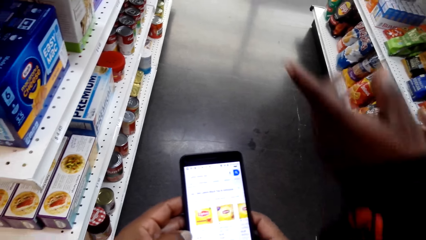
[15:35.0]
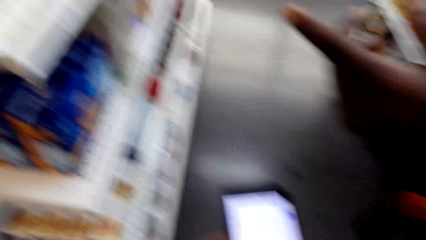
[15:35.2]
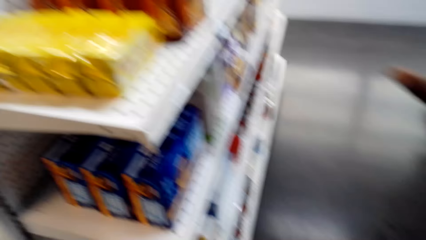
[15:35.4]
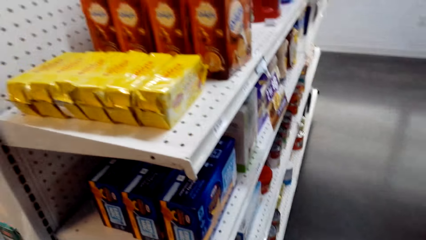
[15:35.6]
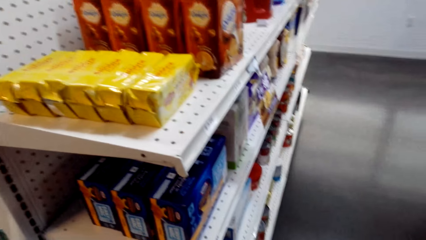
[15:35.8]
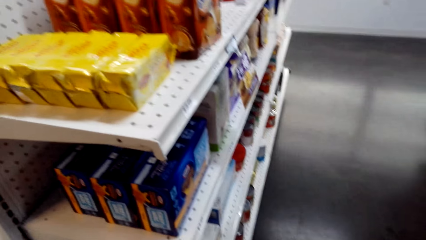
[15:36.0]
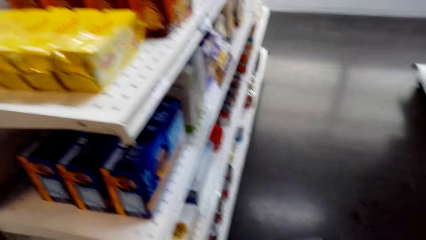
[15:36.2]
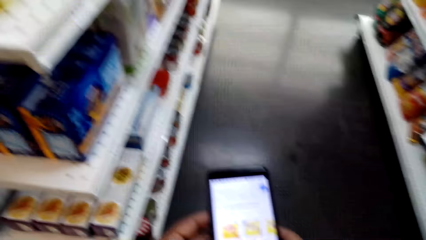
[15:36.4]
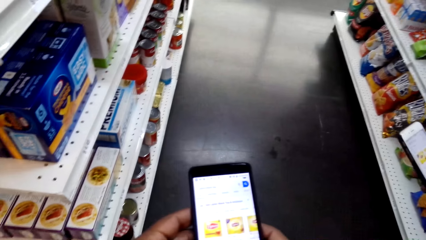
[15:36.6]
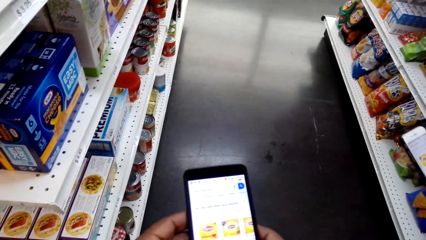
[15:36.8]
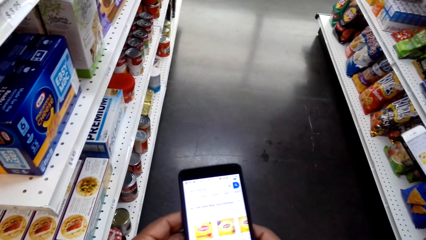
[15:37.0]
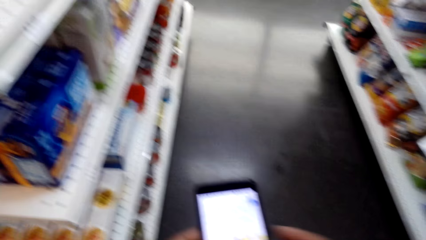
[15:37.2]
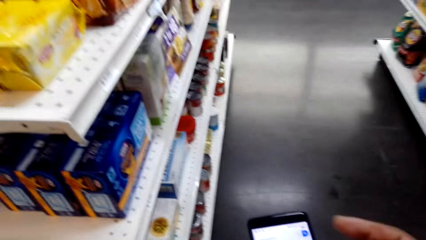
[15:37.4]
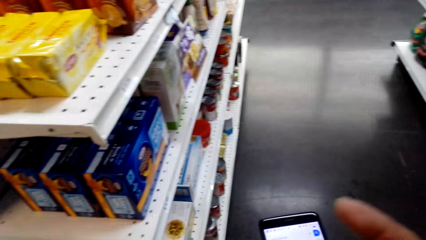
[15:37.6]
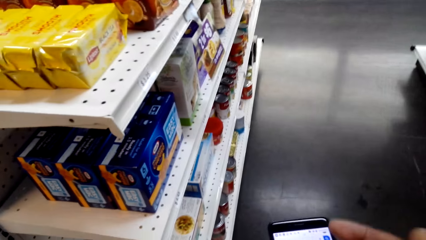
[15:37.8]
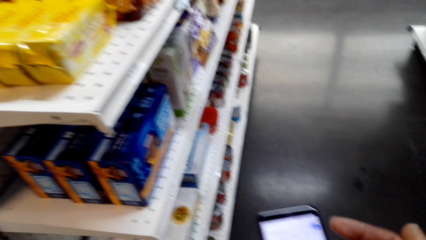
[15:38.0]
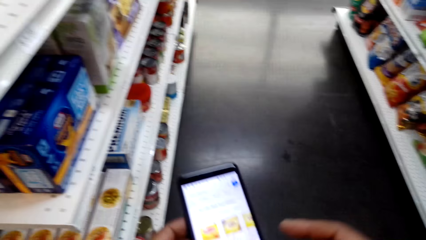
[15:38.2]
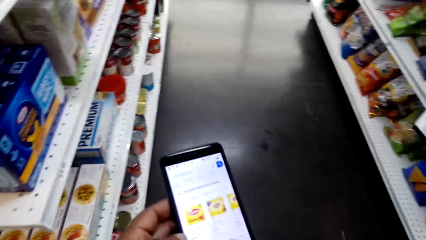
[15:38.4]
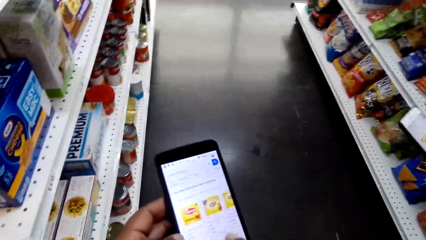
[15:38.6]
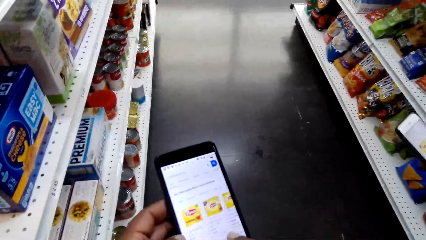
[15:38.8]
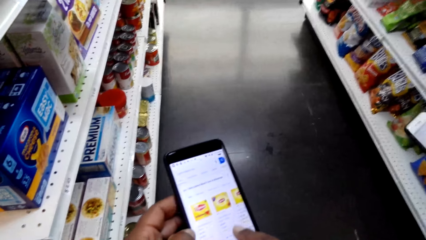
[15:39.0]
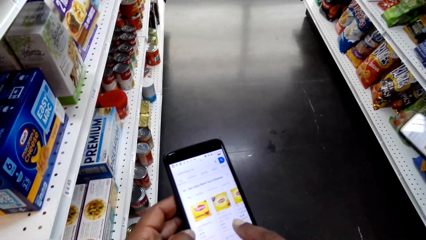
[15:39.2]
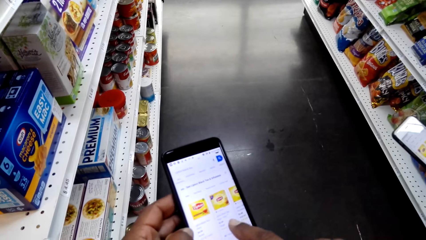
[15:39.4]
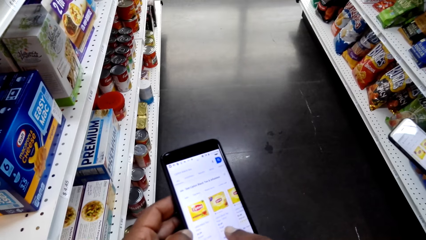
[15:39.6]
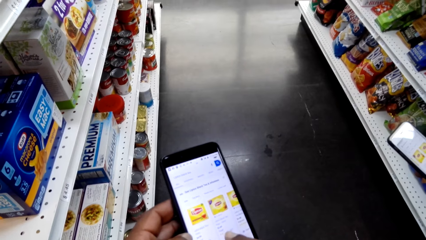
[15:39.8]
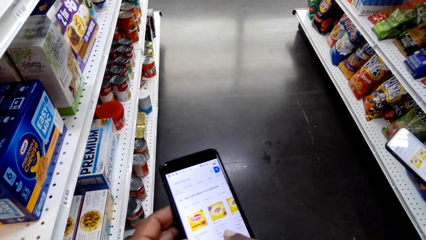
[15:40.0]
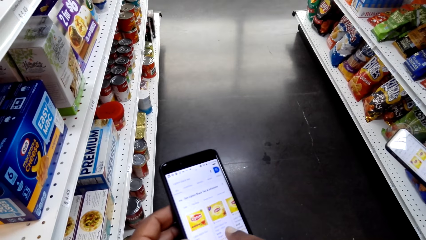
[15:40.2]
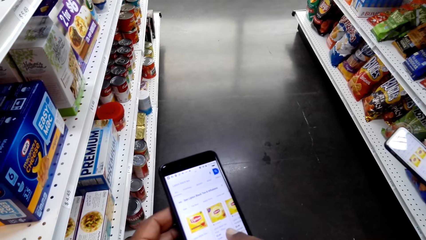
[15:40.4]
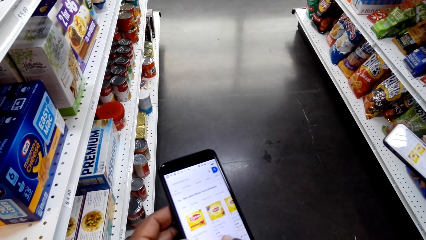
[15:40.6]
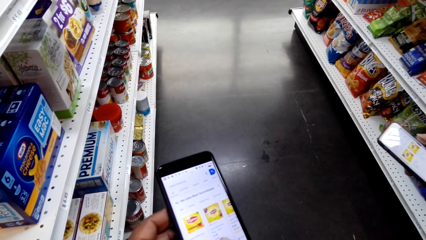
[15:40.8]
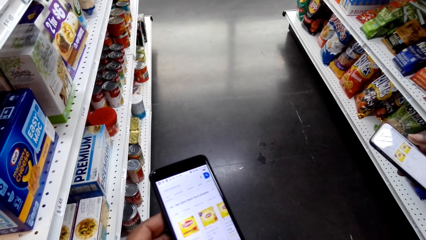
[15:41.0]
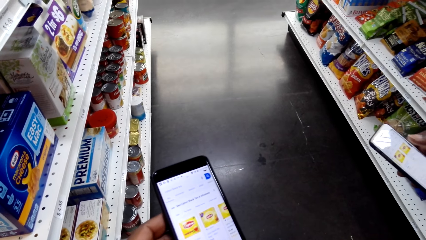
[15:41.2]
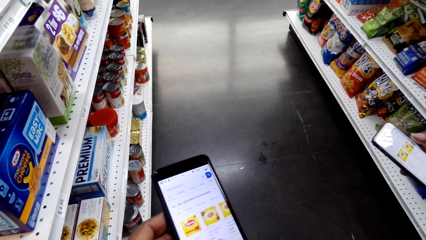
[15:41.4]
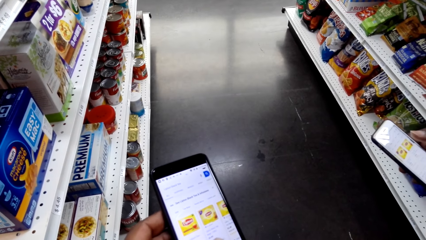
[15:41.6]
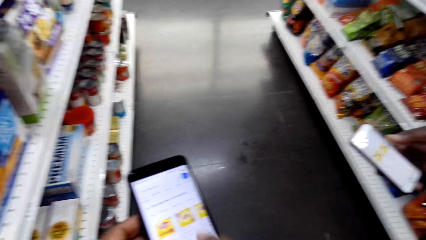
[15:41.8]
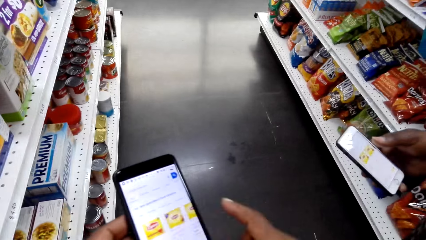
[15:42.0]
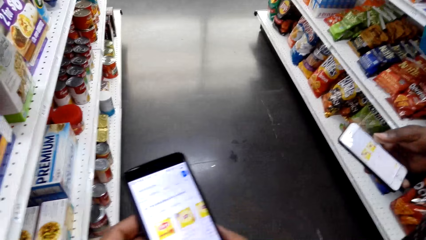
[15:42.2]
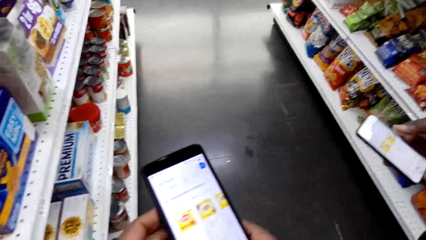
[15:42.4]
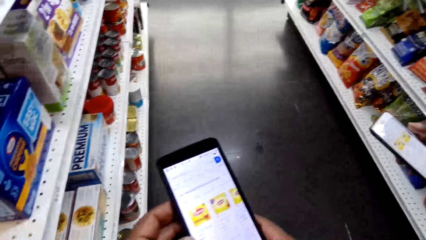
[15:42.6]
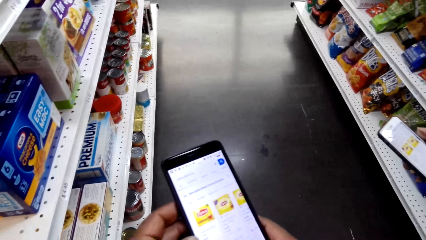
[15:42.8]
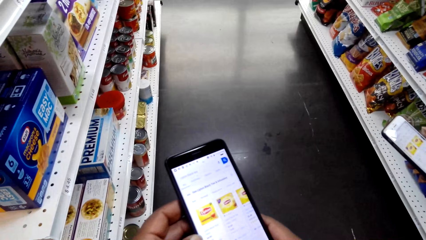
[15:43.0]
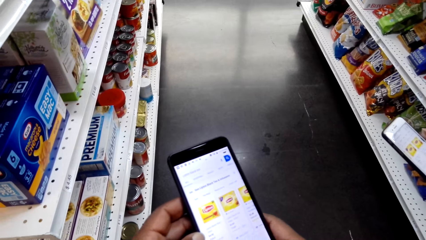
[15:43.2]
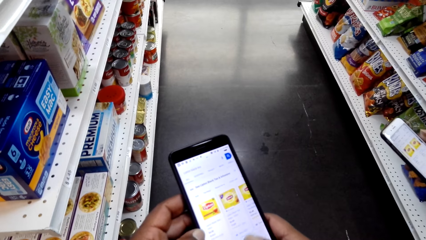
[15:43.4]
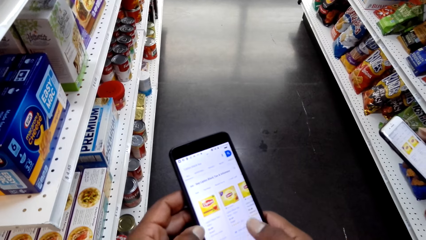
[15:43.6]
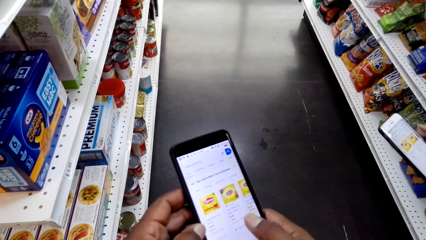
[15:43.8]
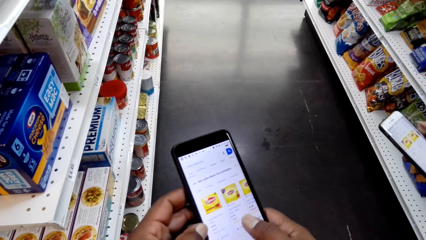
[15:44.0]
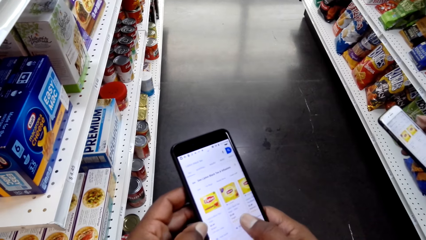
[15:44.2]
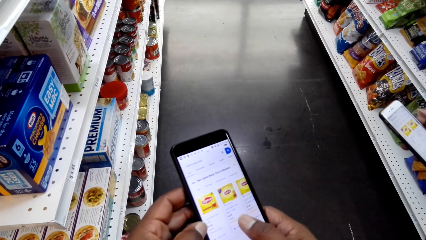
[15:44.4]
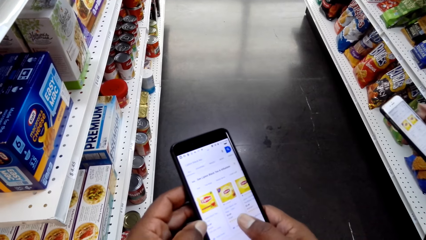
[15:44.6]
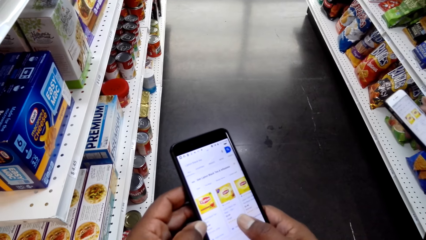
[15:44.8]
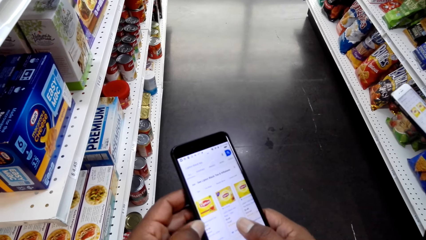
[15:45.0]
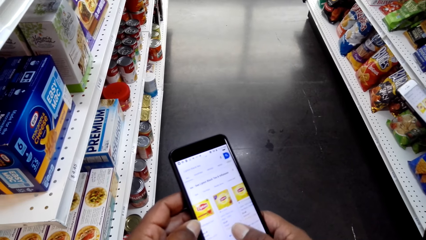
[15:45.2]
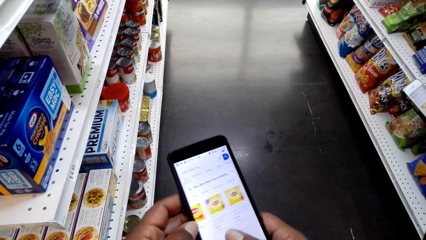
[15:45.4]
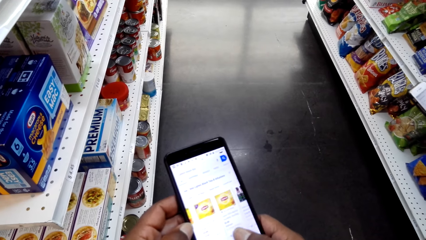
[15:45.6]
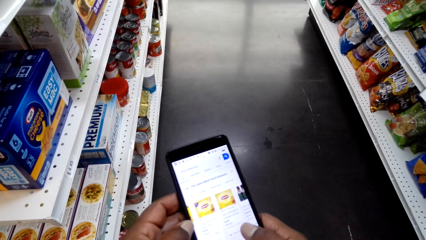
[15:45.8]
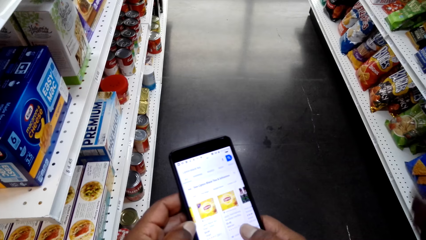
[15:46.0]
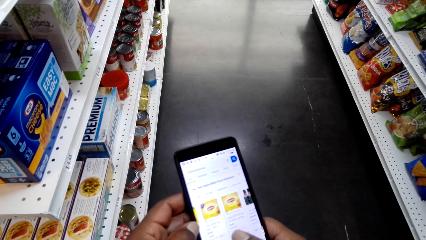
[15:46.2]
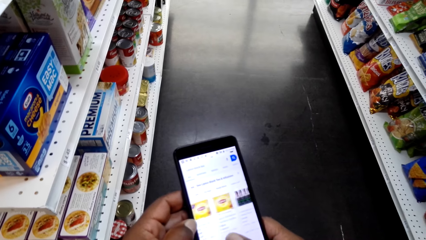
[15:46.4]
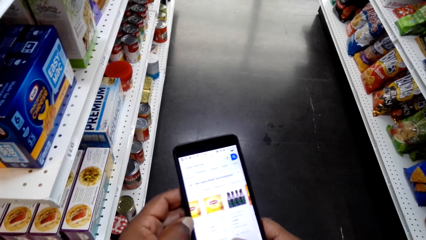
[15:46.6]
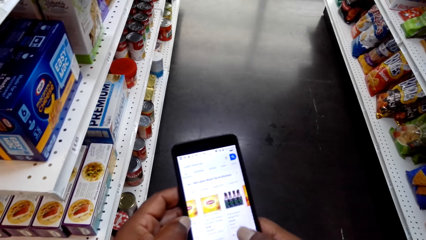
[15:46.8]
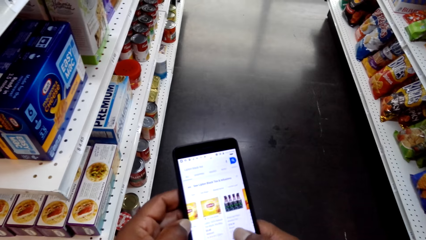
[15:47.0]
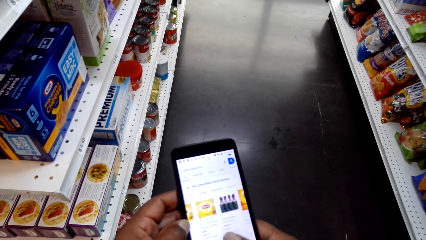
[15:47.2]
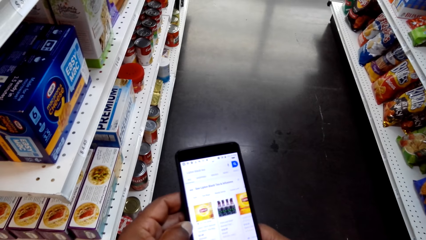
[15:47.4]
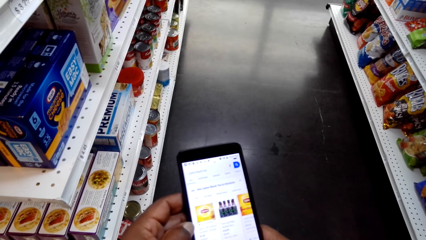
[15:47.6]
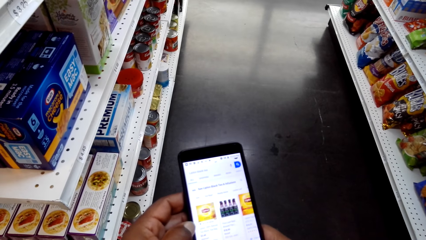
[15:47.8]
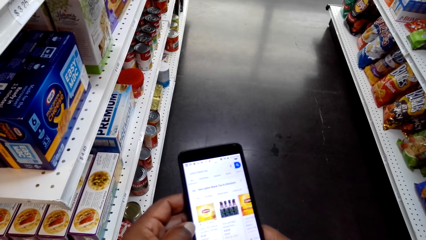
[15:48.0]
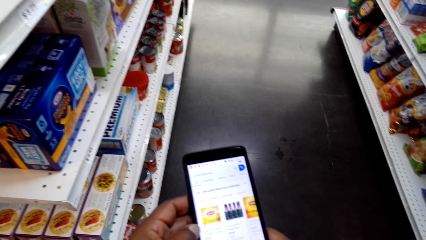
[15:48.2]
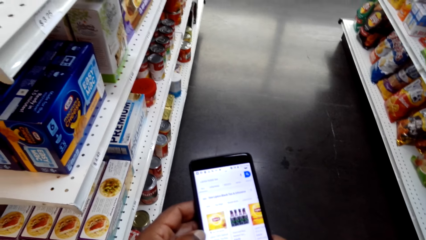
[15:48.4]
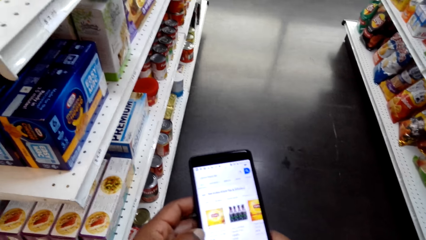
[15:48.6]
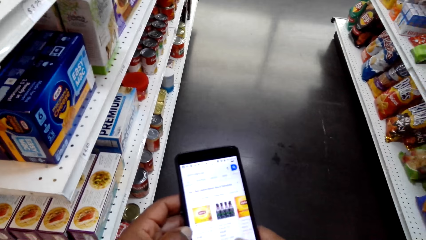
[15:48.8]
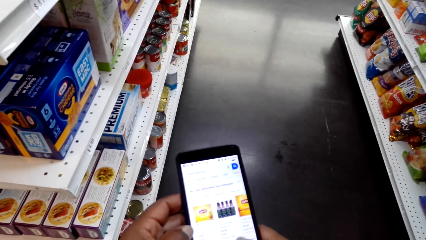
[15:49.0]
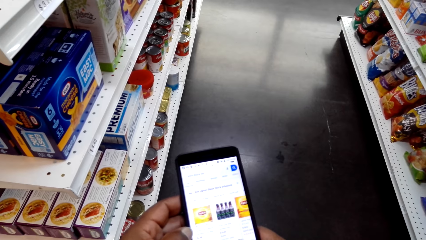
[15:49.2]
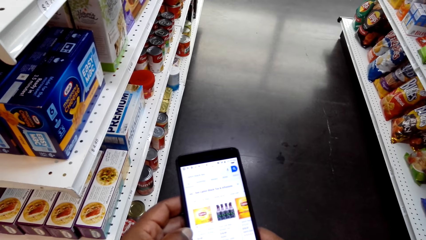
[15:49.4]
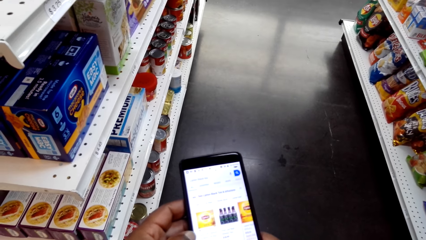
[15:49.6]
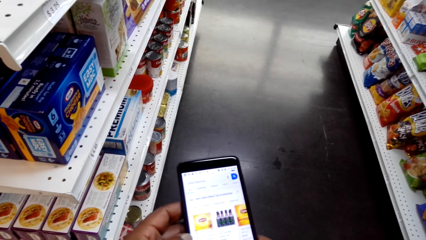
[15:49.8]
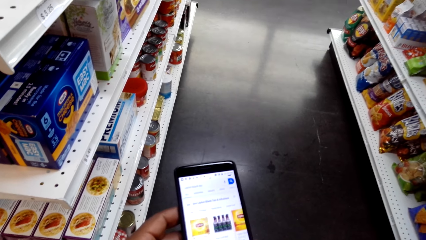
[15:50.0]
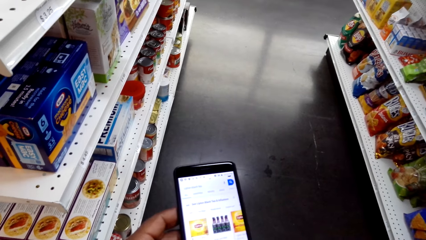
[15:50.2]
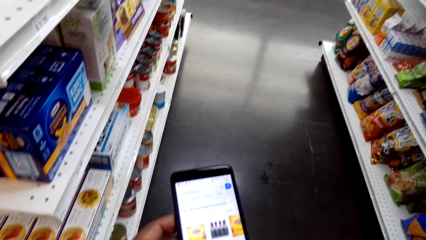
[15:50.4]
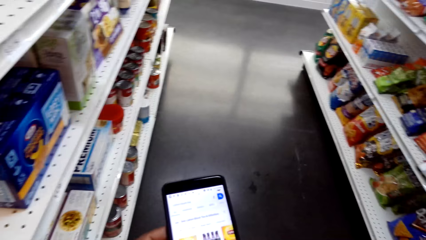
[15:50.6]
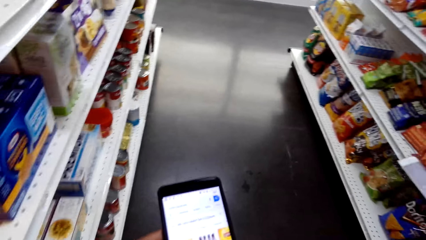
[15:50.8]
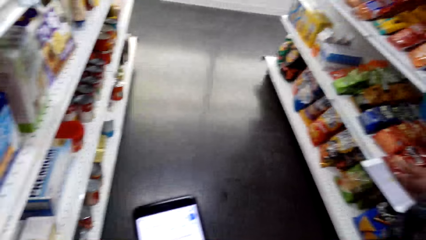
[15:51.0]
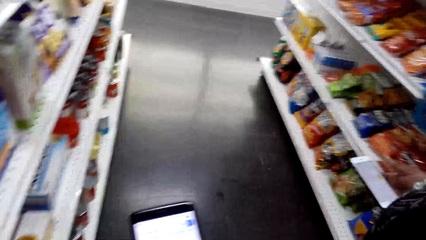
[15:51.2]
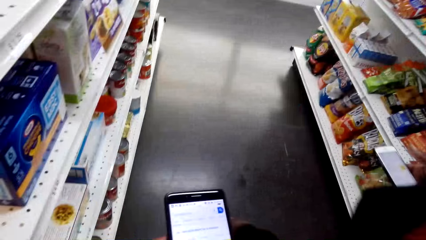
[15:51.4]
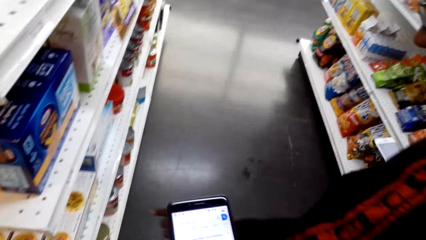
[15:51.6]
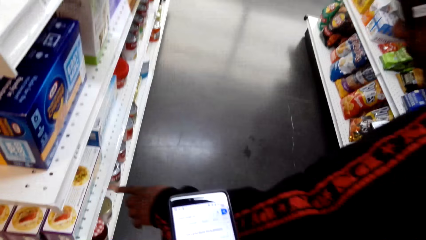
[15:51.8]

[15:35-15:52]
The man points on the tealeaves and talks to the camera wearer. The camera wearer talks to the man. They look at the phone. They scroll the phone with the right hand.
